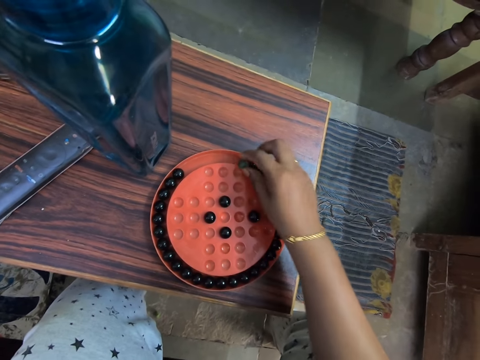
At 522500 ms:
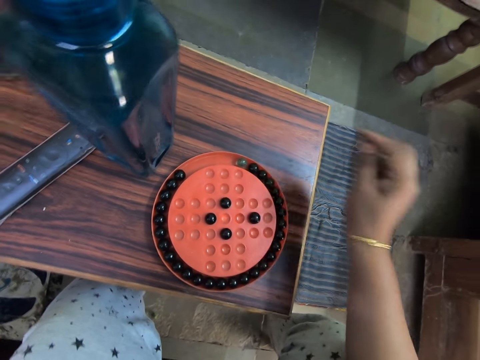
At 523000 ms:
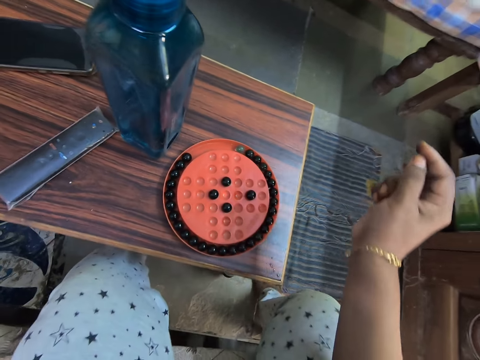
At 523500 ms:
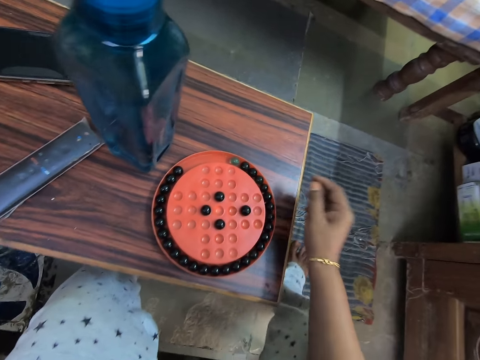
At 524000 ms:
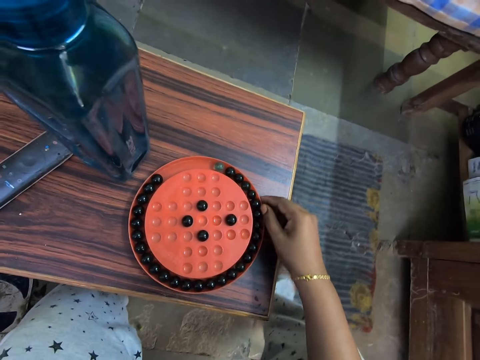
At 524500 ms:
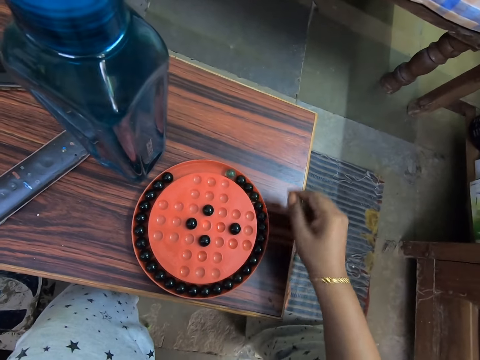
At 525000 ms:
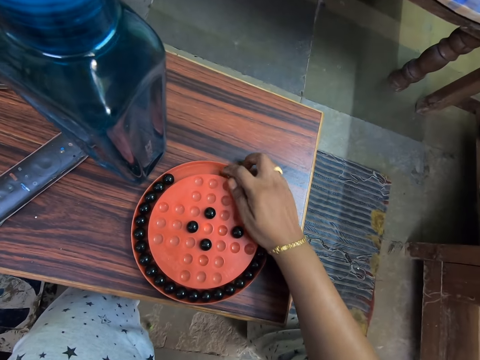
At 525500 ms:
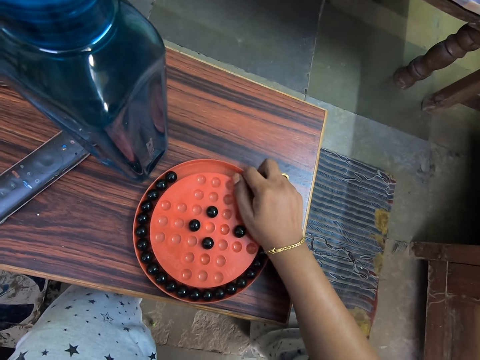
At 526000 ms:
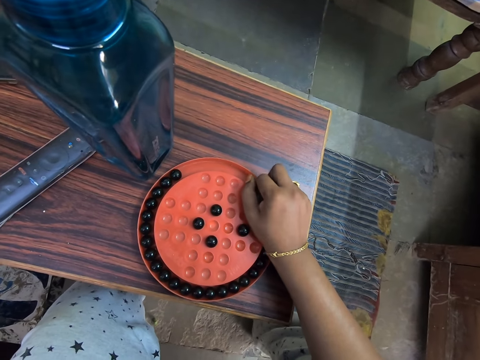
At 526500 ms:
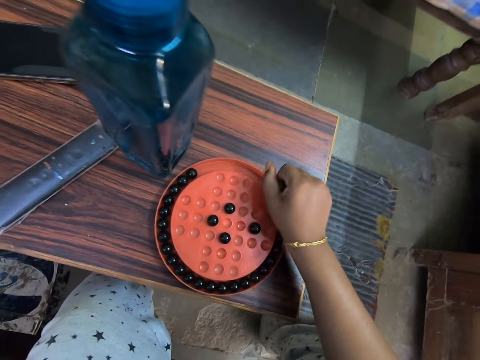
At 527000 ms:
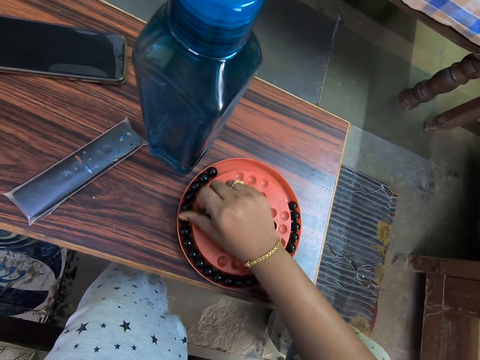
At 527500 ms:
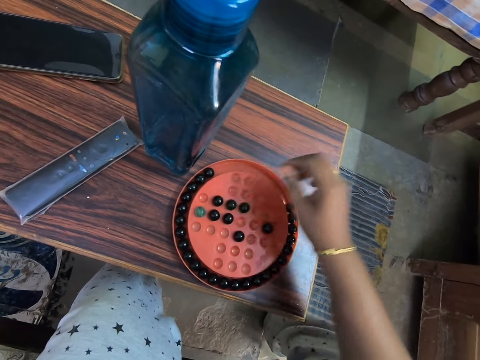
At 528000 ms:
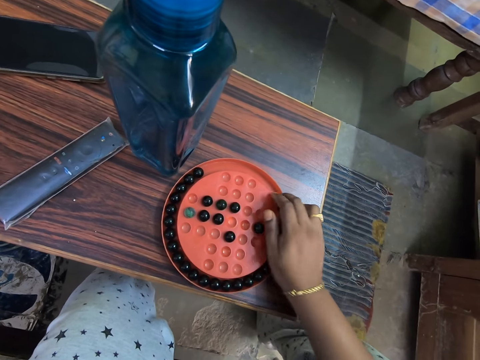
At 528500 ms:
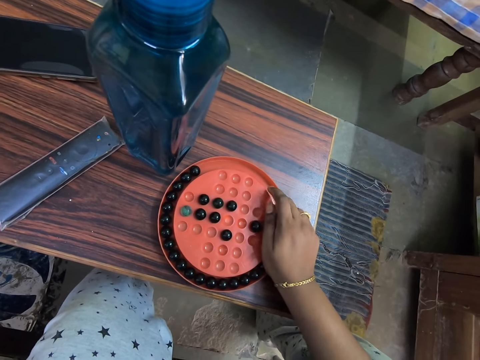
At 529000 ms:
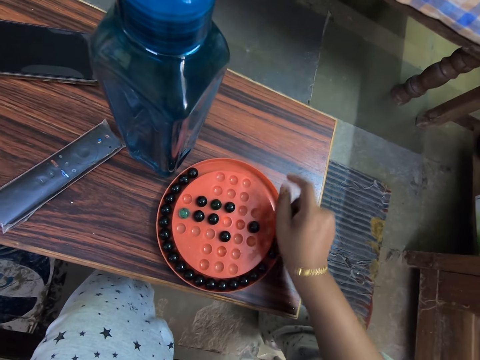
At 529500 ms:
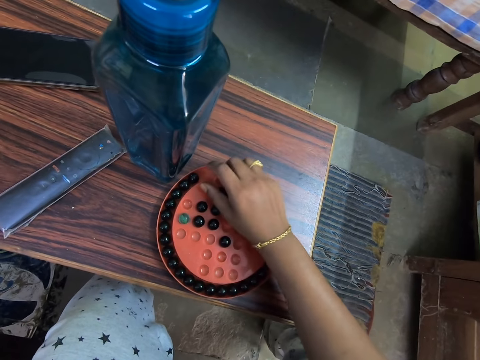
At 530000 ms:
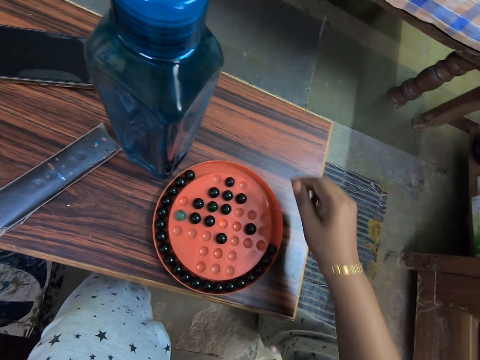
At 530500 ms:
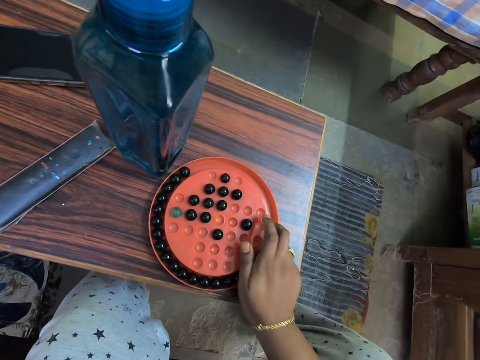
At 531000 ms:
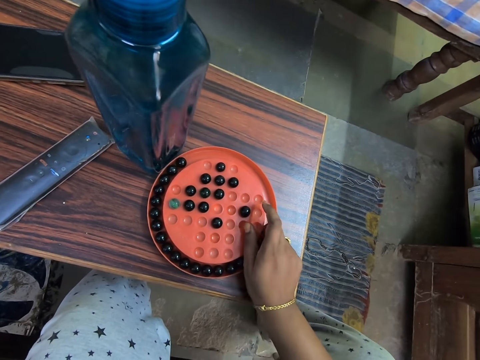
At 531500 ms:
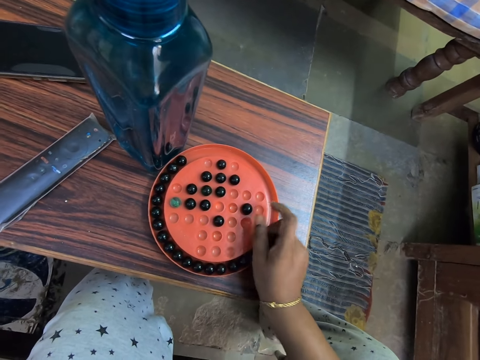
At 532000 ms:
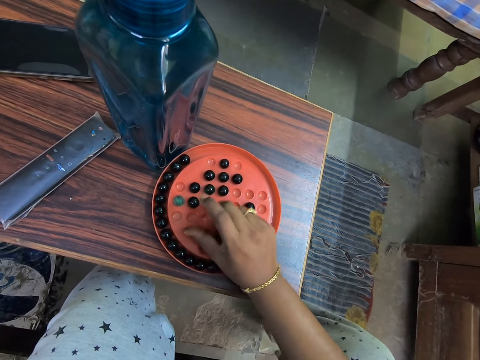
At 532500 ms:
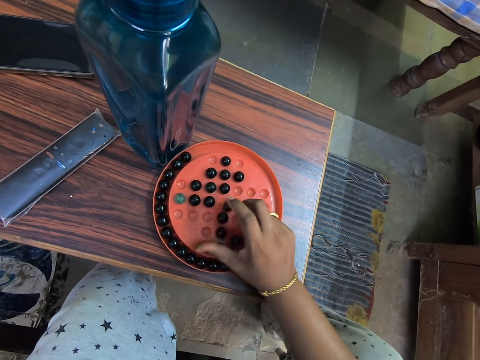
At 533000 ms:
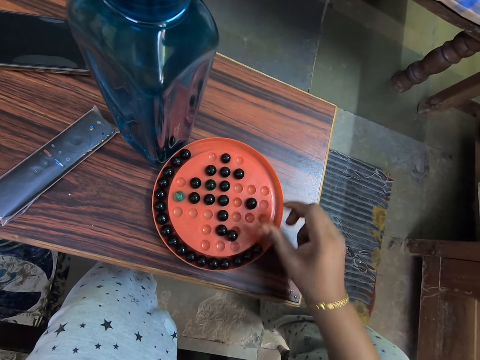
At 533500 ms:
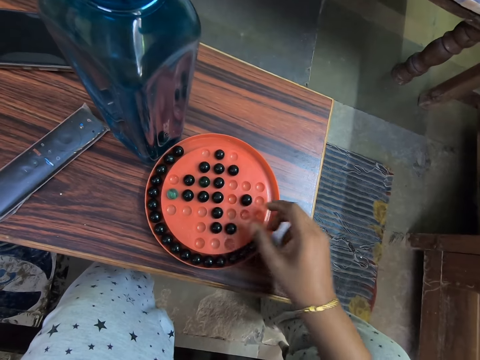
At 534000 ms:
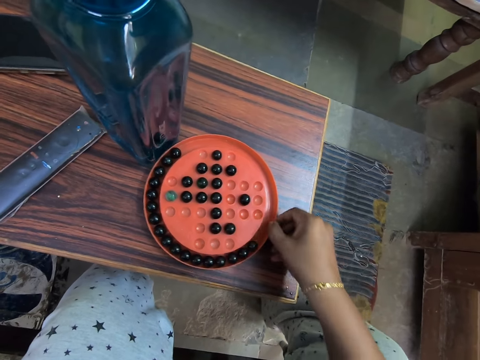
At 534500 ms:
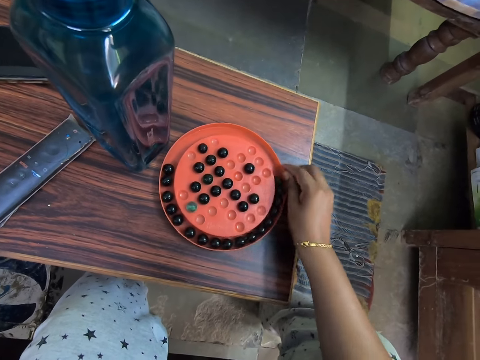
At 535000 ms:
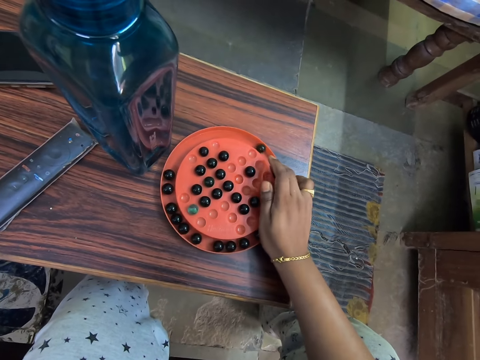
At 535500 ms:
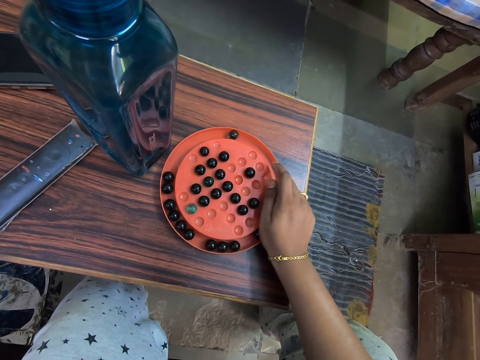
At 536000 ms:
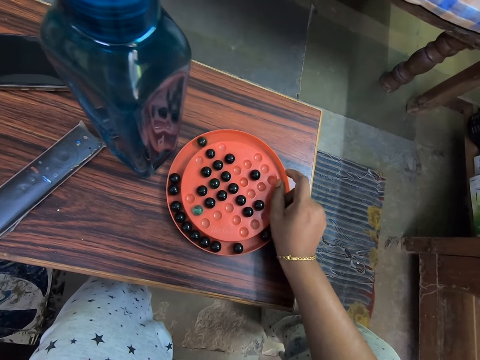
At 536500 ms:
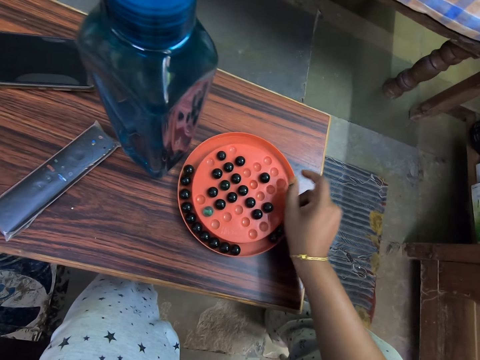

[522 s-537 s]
The camera wearer looks at the marble solitaire. They move the marble solitaire on the table. They pick up the marble balls or marbles. They put the marble balls down. They arrange the marbles on the board. They pick up the marble balls. They put the marble balls down. They pick up the marble balls. They put the marble balls down. They arrange the marbles on the board. They move the marble solitaire on the table. They rotate the board. They pick up the marble balls.

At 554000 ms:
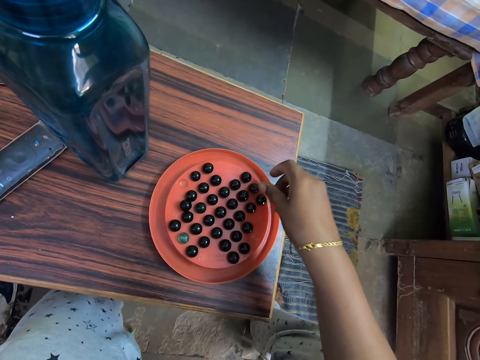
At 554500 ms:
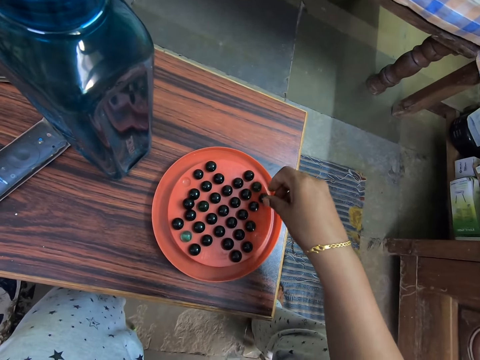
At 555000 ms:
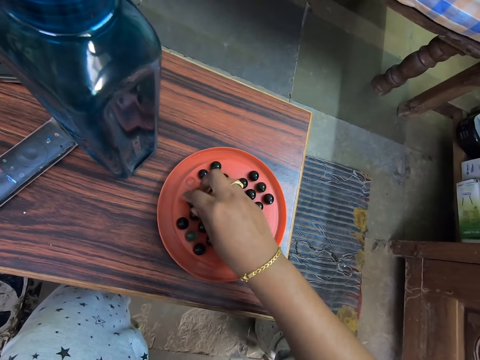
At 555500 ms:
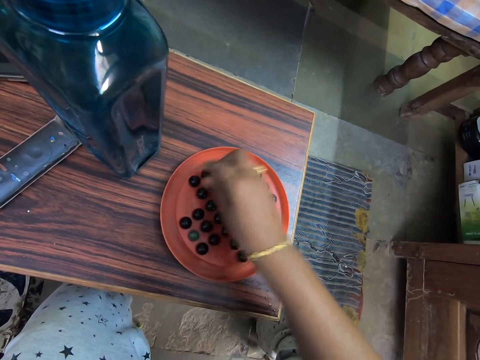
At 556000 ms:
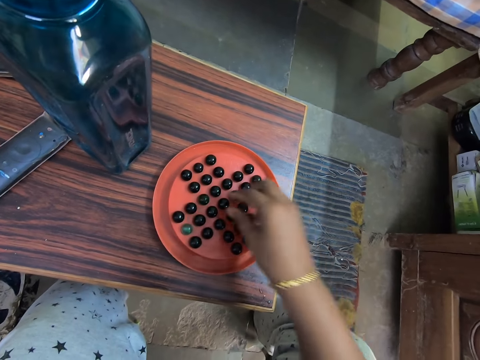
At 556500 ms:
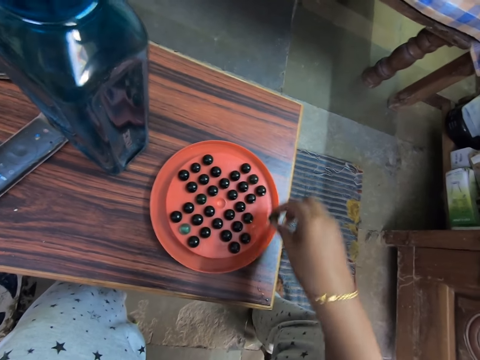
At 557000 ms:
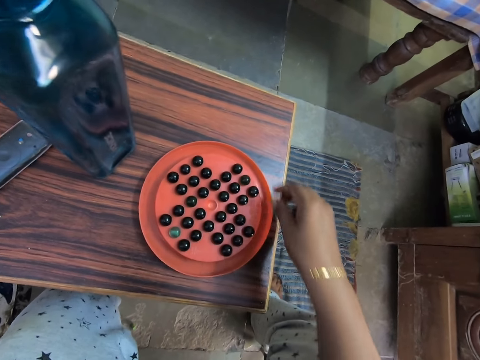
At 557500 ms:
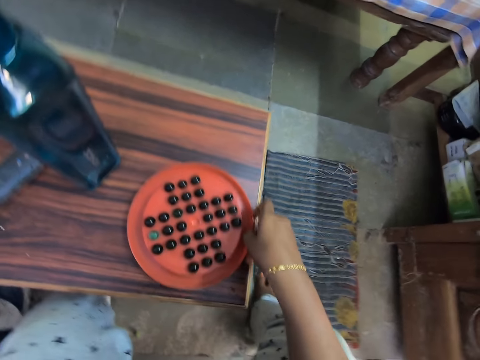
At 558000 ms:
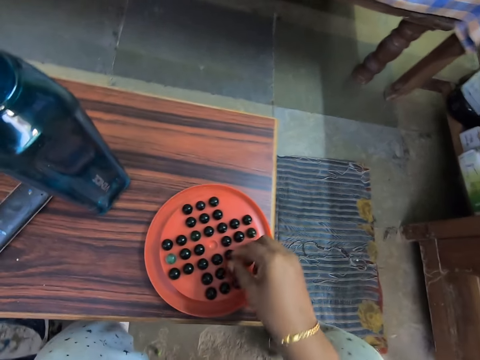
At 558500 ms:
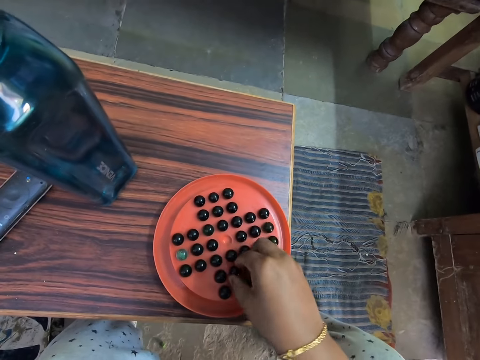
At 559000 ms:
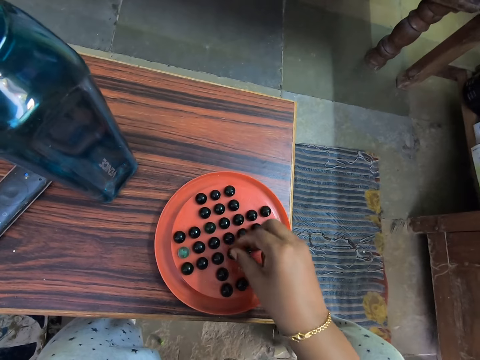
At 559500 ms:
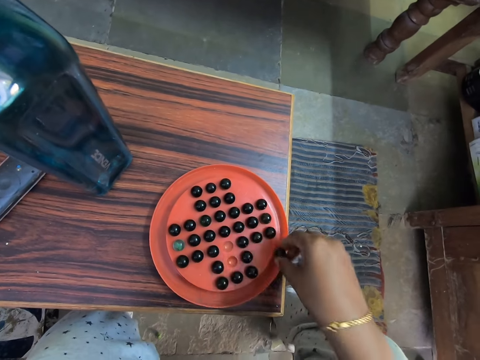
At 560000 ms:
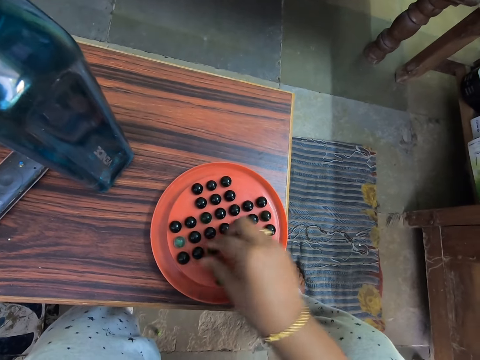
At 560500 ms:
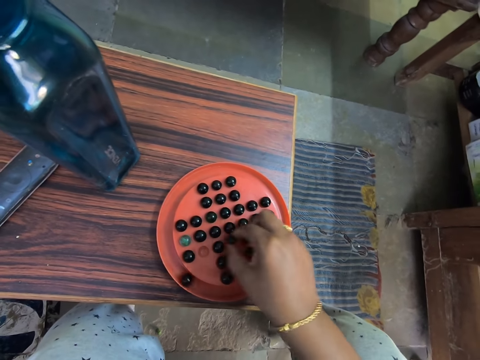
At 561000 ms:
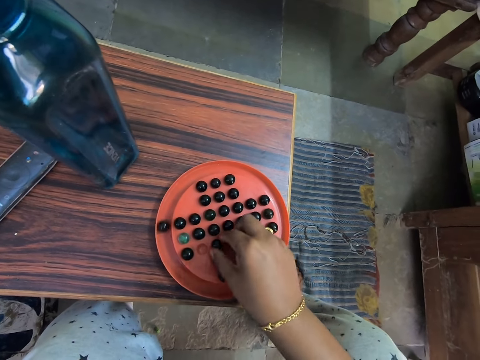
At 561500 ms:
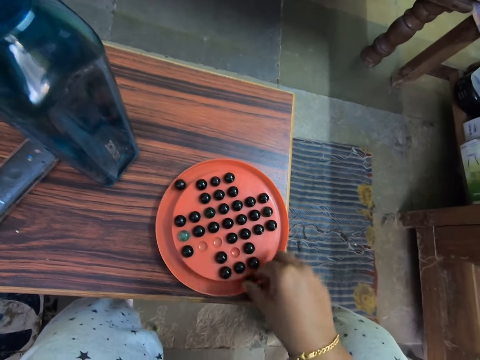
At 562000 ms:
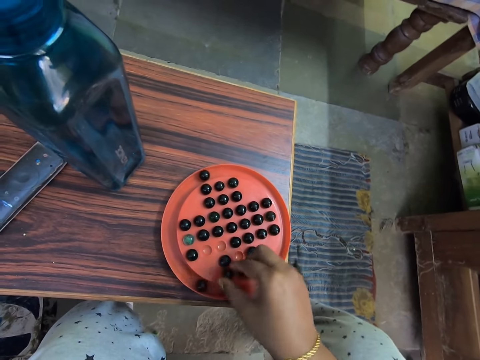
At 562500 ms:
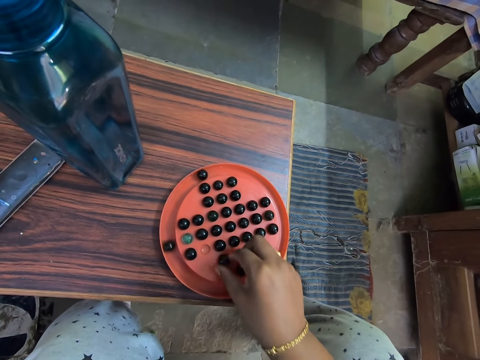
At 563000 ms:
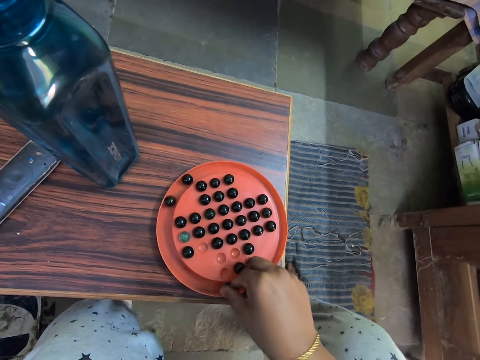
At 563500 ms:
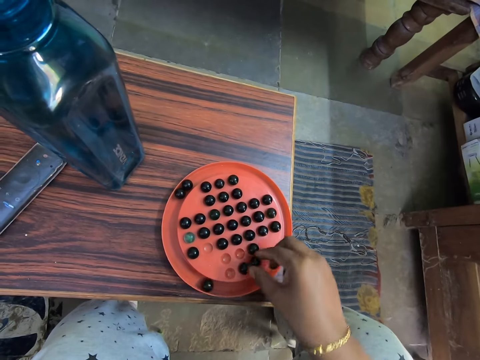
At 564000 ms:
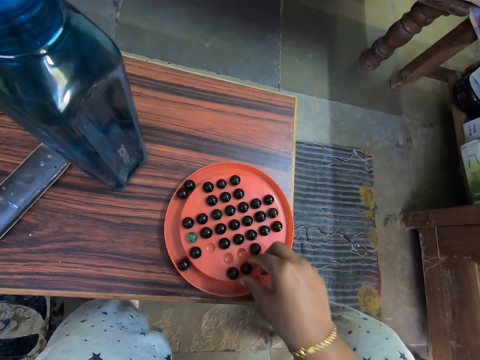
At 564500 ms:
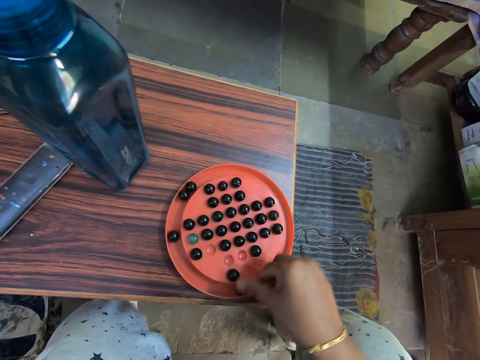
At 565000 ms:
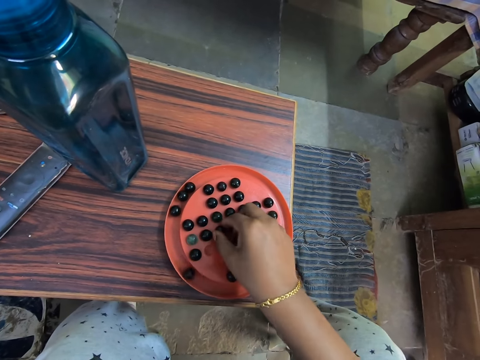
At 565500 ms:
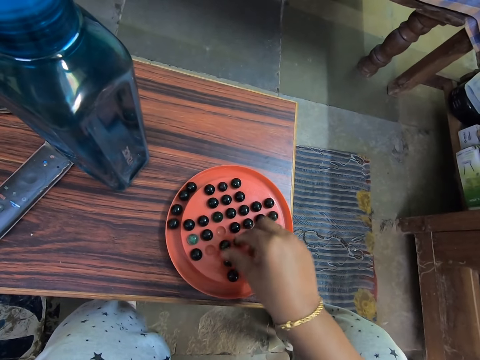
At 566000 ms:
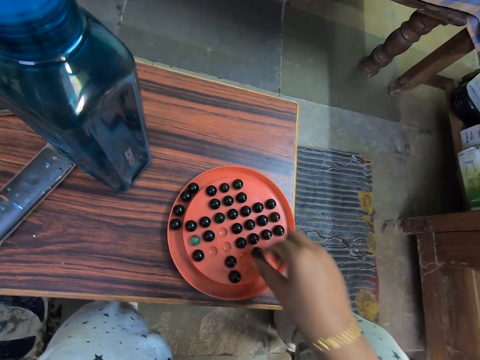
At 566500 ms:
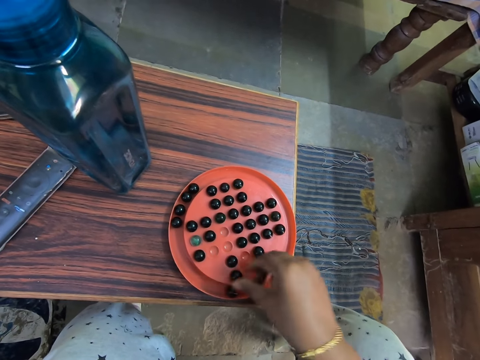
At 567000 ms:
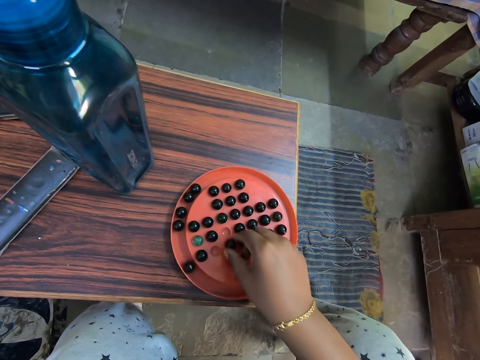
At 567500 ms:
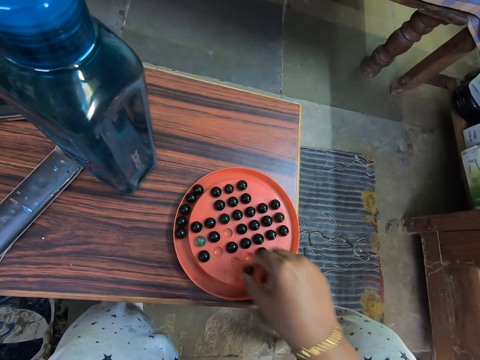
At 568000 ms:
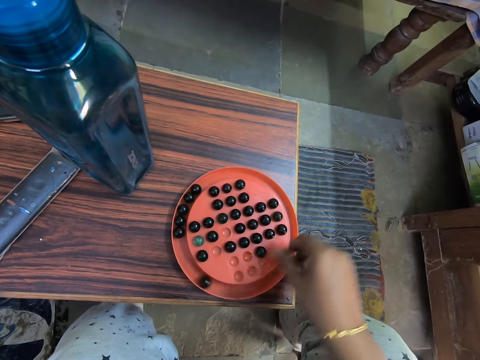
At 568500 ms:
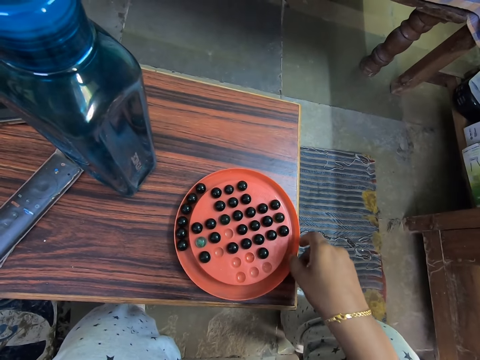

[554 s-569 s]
The camera wearer picks up the marble. They place the marble in the hole. They pick up the marble. They place the marble in the hole. They drag the game board on the table. They rotate the marbles tray. They pick up the marble. They play the marble solitaire game. They place the marble in the hole. They pick up the marble. They place the marble in the tray. They pick up the marble. They place the marble in the hole. They pick up the marble. They place the marble in the tray. They pick up the marble. They place the marble in the hole. They pick up the marble. They place the marble in the tray. They pick up the marble. They place the marble in the hole. They pick up the marble. They place the marble in the tray. They pick up the marble. They place the marble in the hole. They pick up the marble. They place the marble in the tray. They pick up the marble. They place the marble in the hole. They pick up the marble. They place the marble in the tray. They drag the game board on the table.
